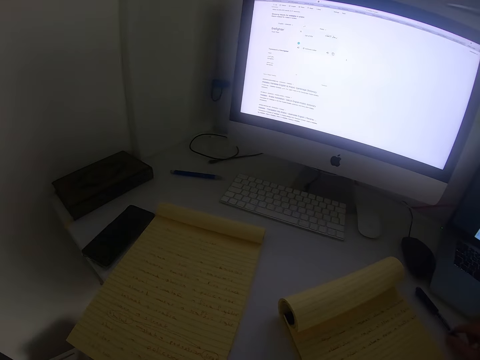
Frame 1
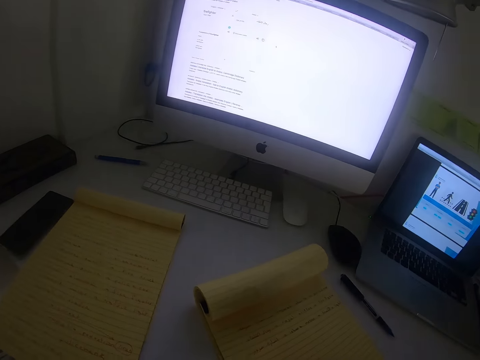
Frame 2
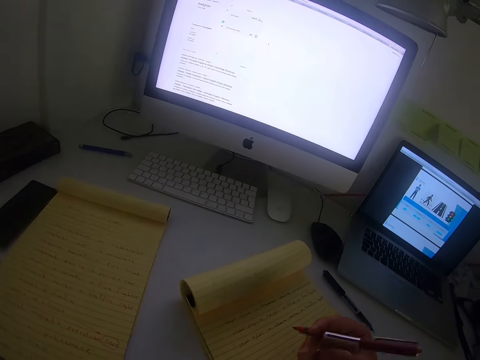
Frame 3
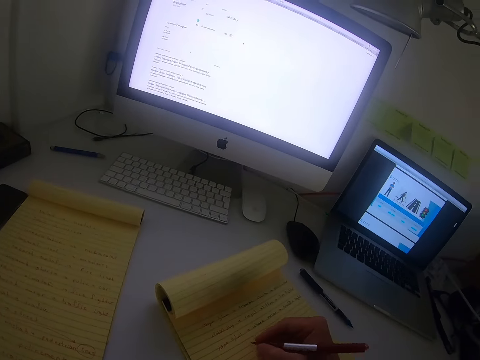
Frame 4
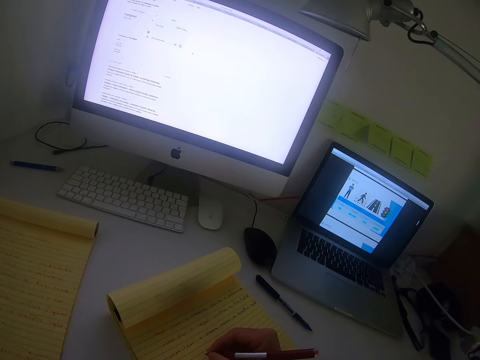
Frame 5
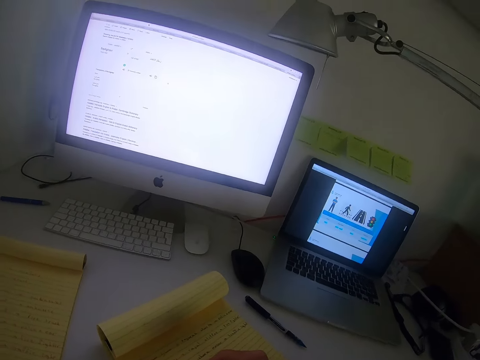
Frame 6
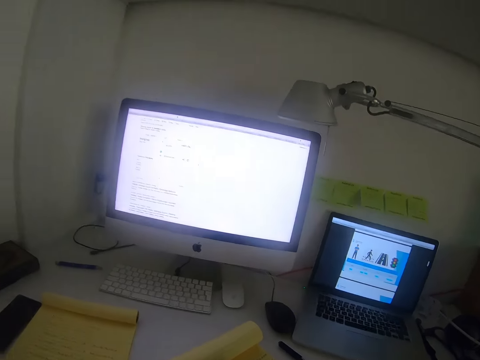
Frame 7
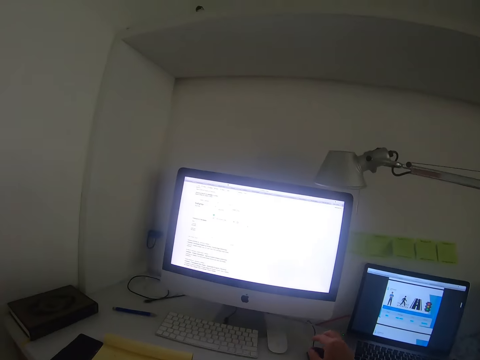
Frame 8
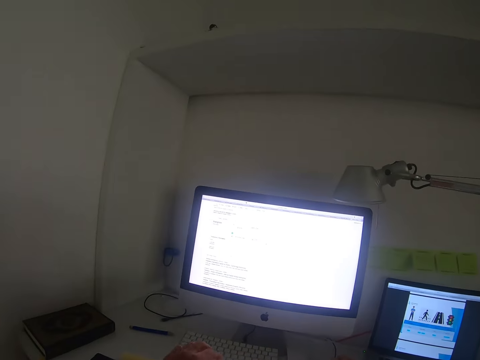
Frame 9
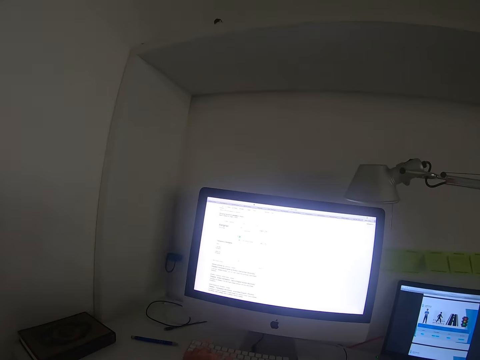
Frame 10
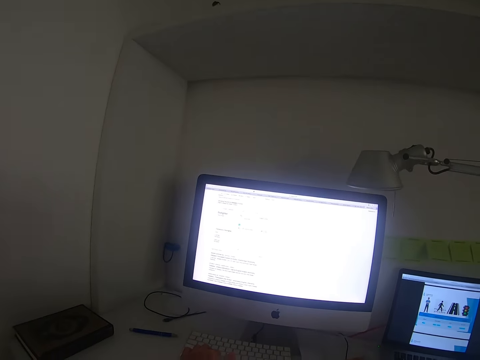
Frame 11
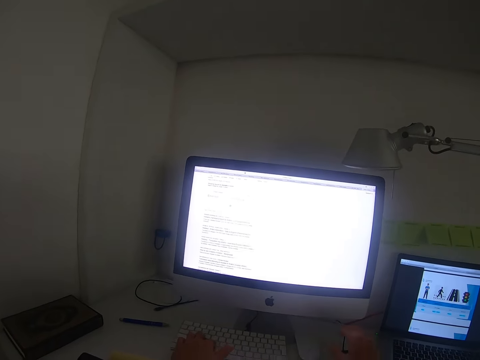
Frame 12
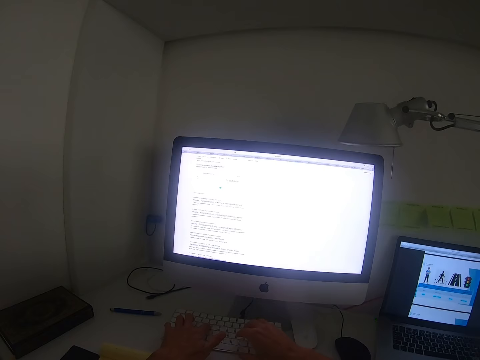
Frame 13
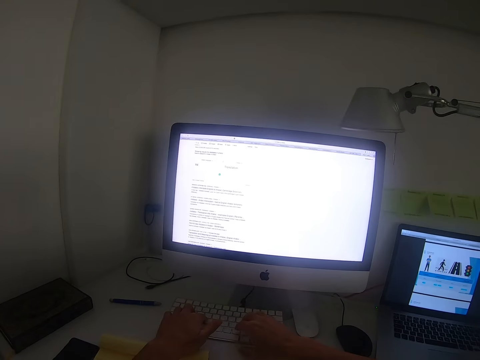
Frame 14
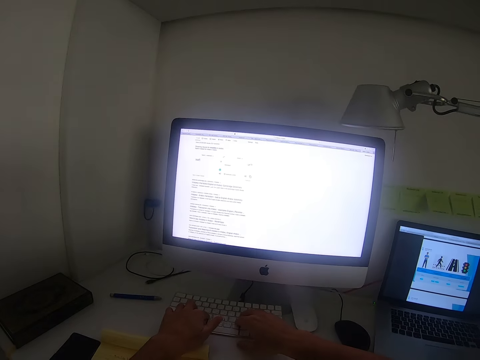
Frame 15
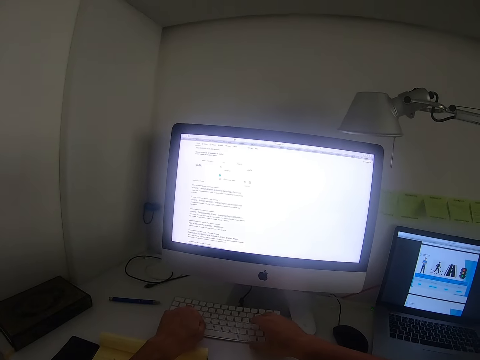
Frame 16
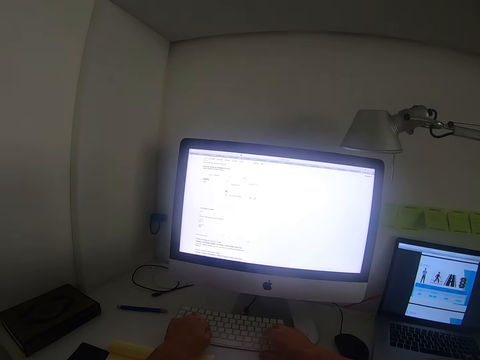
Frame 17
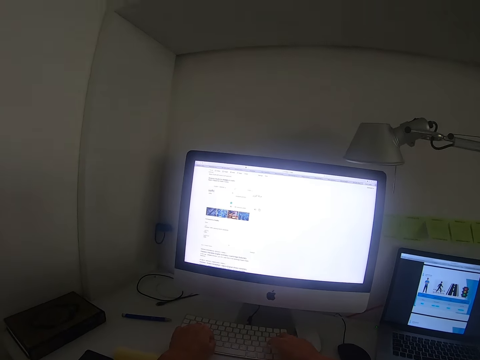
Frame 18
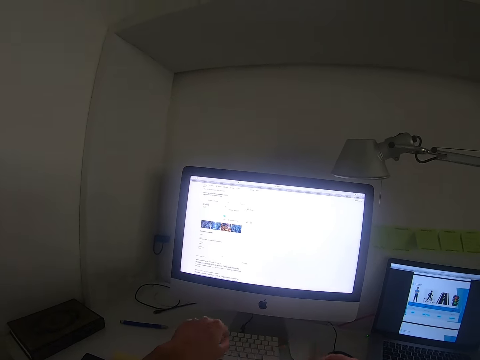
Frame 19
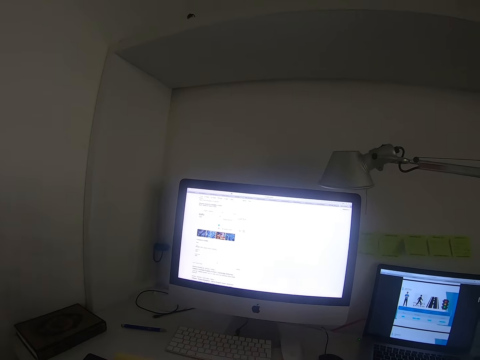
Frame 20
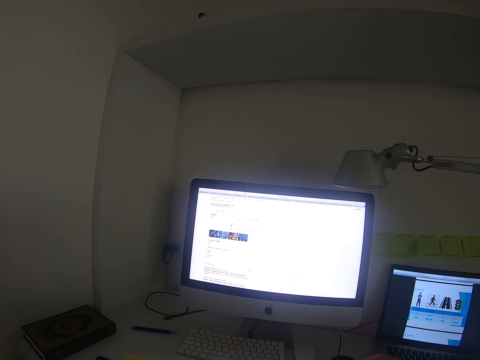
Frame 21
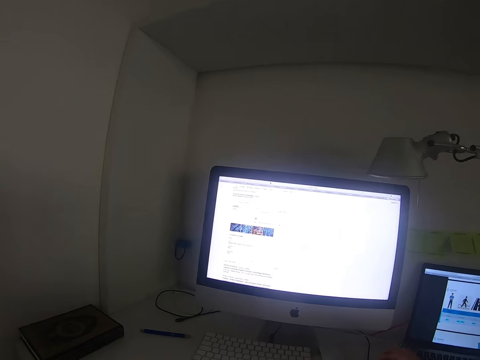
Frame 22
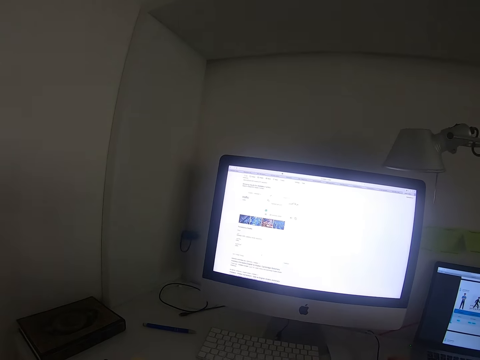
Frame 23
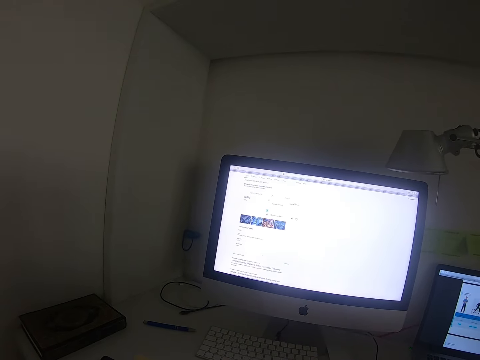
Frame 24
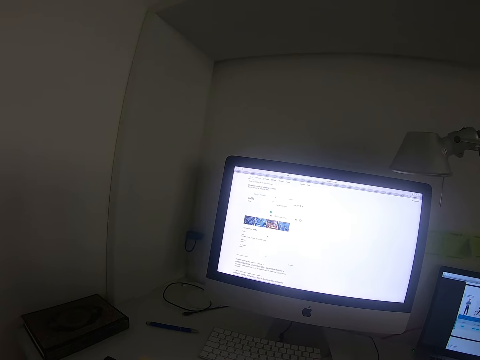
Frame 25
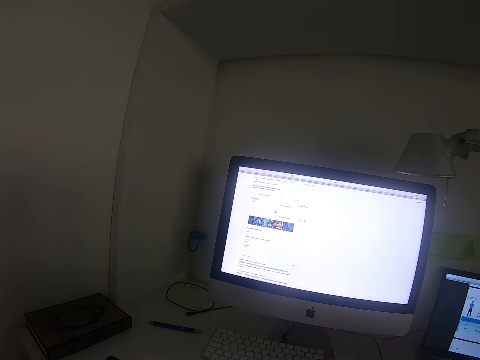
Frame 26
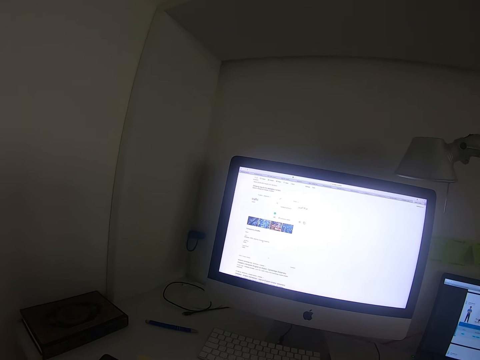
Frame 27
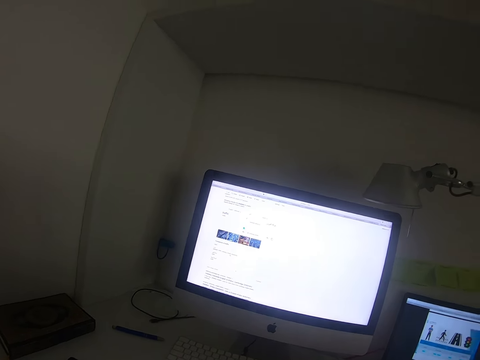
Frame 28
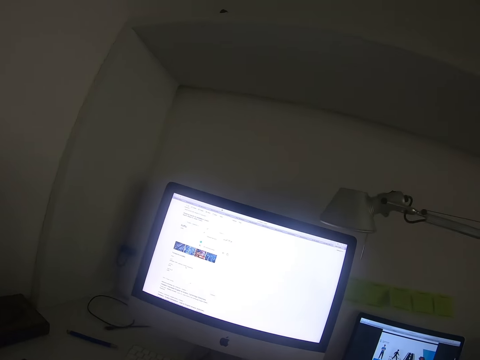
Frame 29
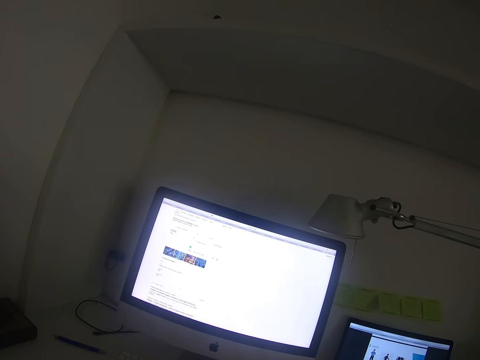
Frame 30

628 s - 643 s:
The camera wearer picks up a red or black pen. They write with the red or black pen. They look up to the monitor. They reach out for the keyboard and mouse. They click the mouse. They type on the keyboard. They withdraw their hands from the keyboard. They look at the monitor.

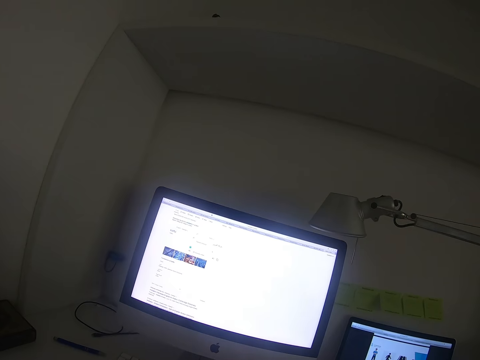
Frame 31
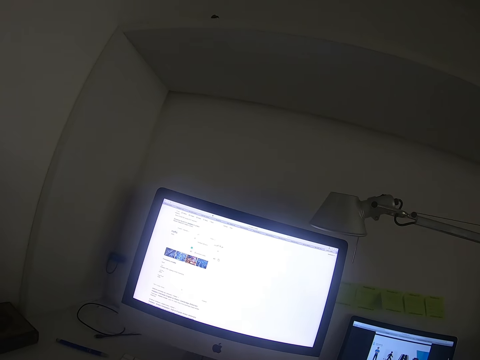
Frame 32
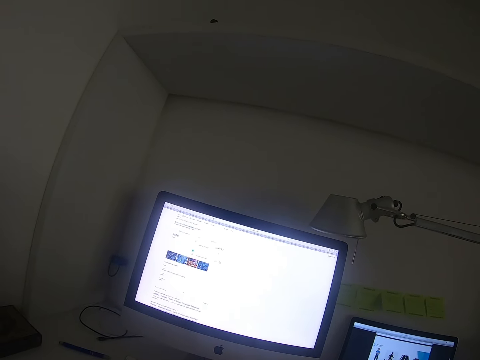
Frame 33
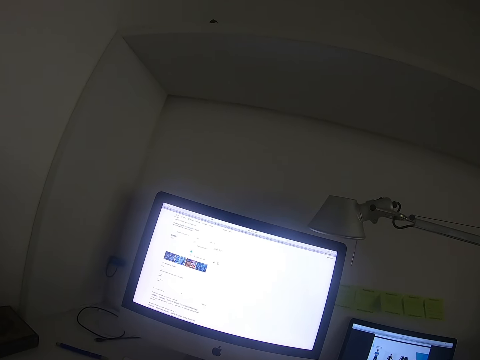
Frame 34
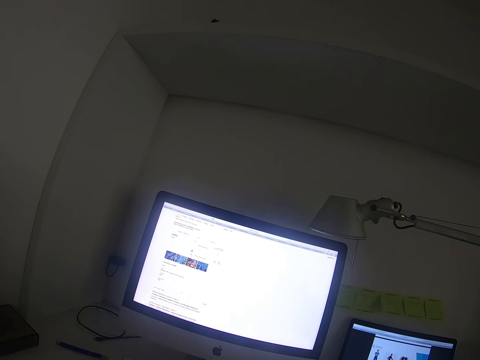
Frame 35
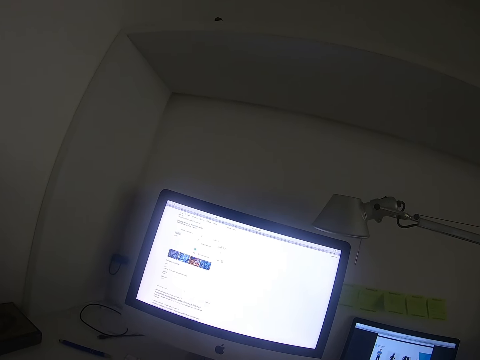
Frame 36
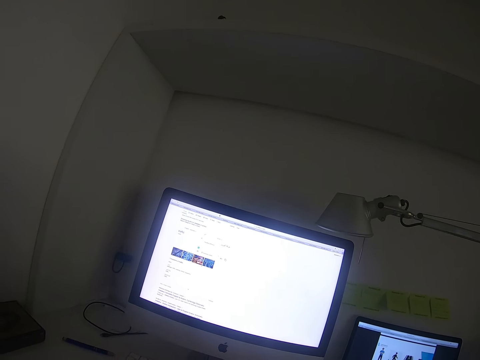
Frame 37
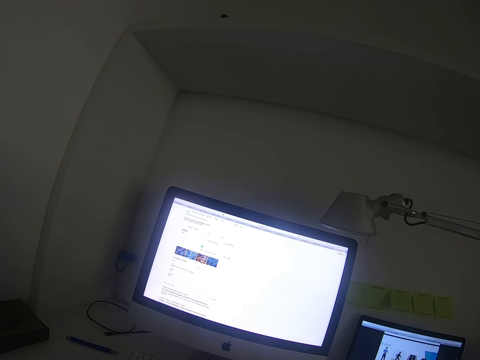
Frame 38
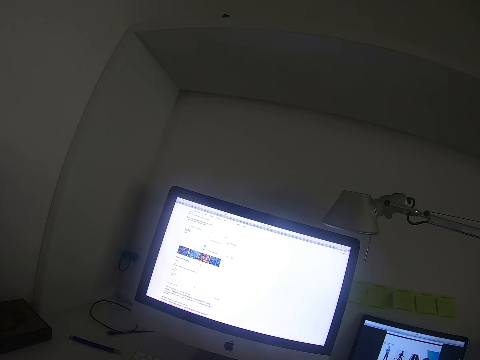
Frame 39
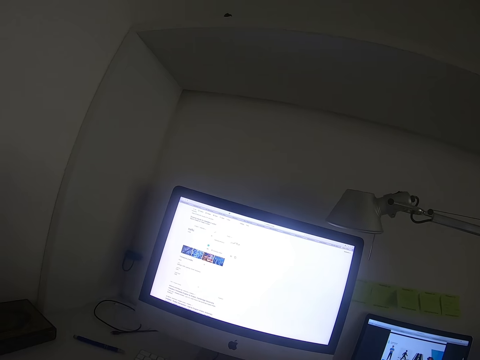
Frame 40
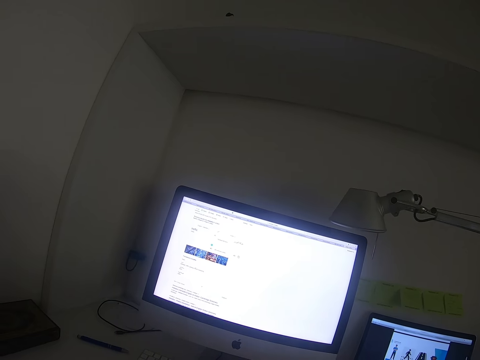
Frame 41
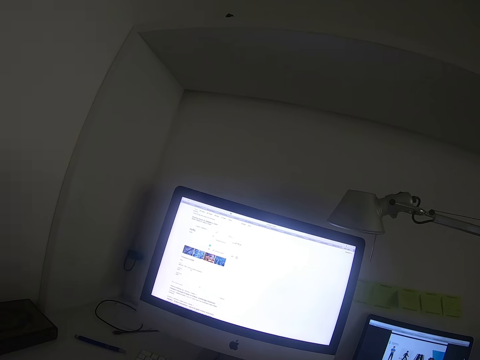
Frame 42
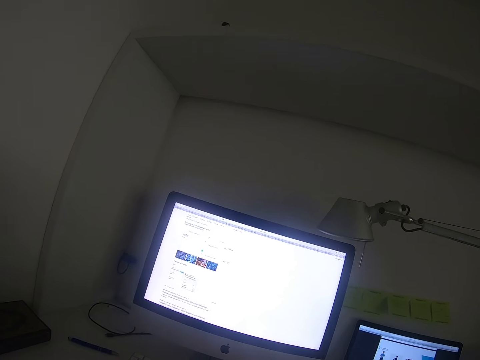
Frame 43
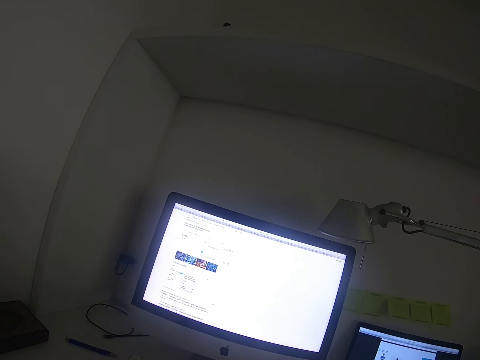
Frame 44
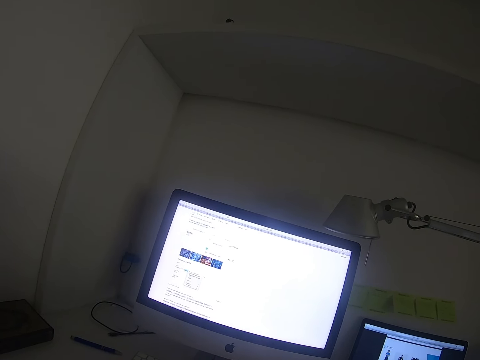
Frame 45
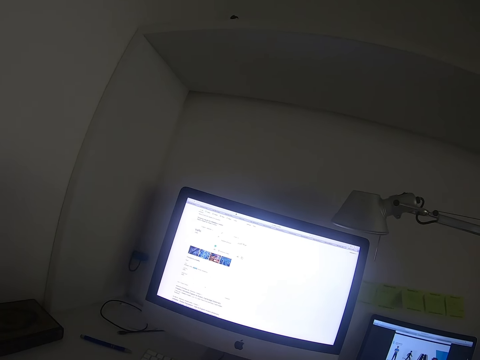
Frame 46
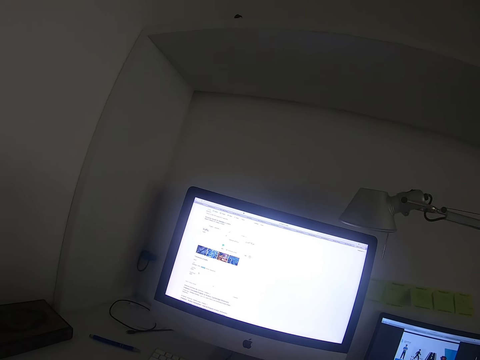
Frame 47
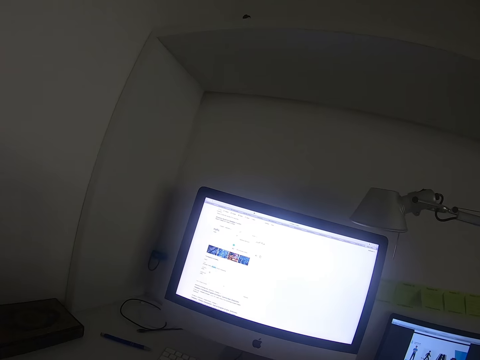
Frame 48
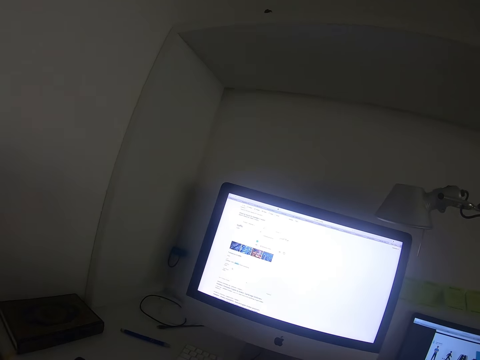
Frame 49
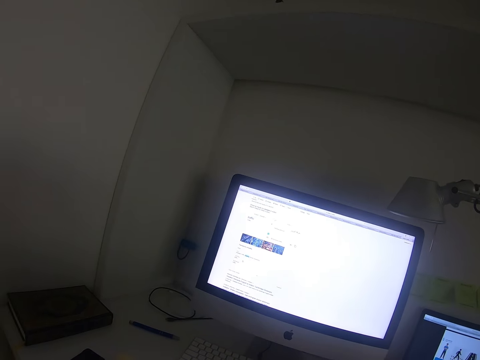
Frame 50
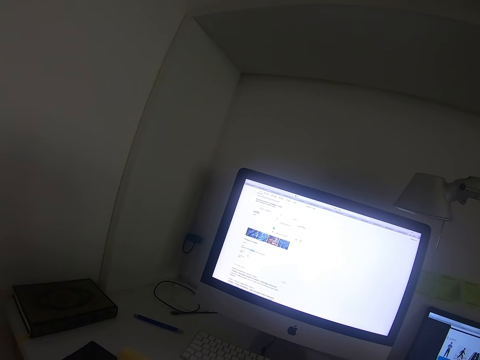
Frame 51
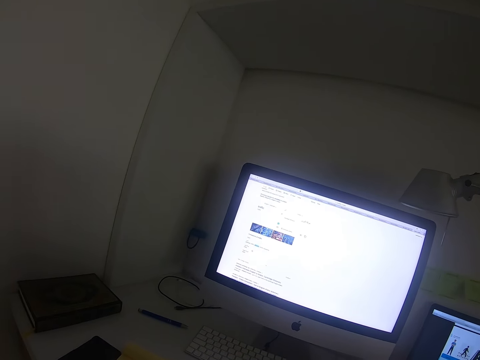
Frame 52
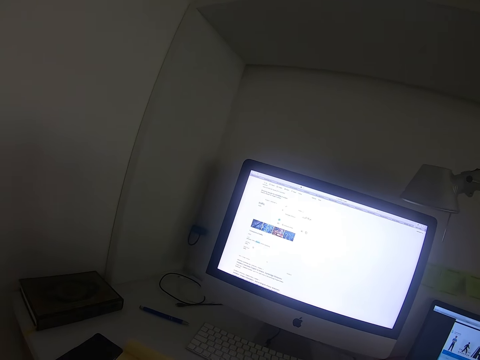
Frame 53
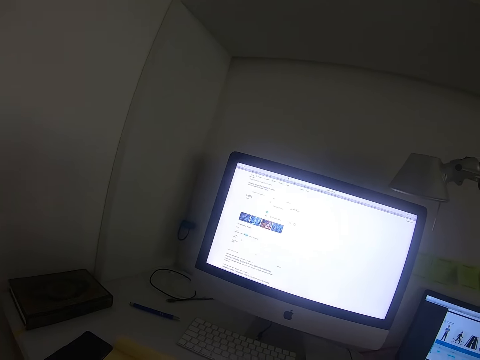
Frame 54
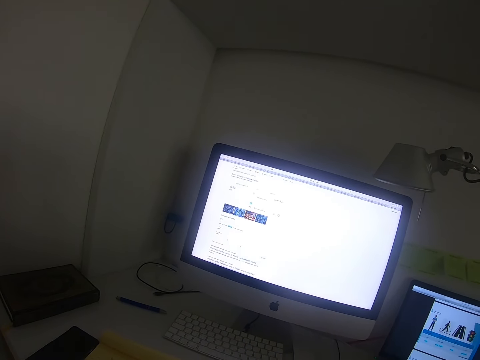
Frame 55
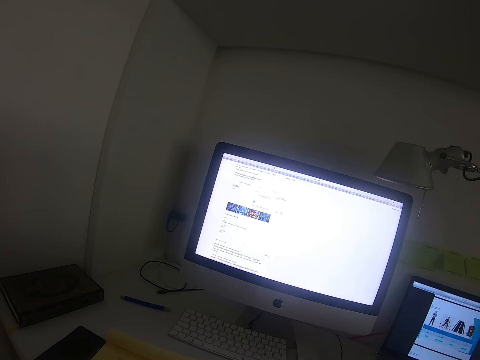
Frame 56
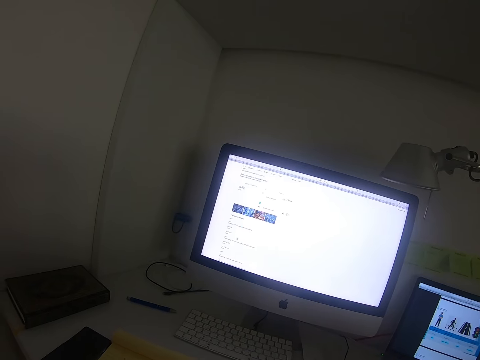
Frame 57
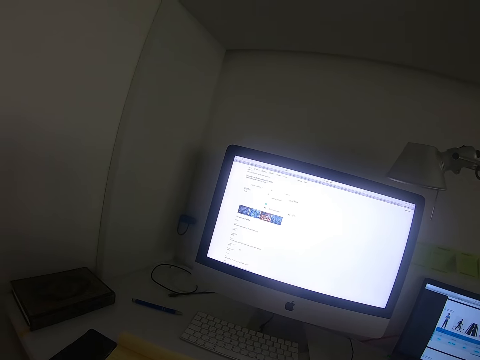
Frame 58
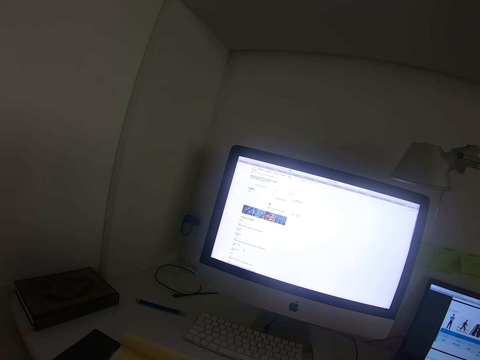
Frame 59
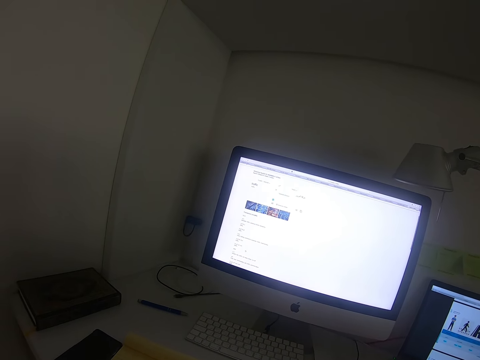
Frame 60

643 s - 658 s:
The camera wearer scrolls through.
